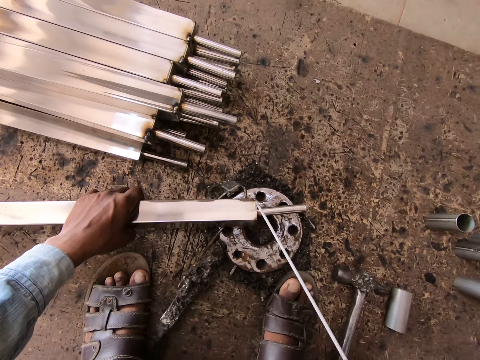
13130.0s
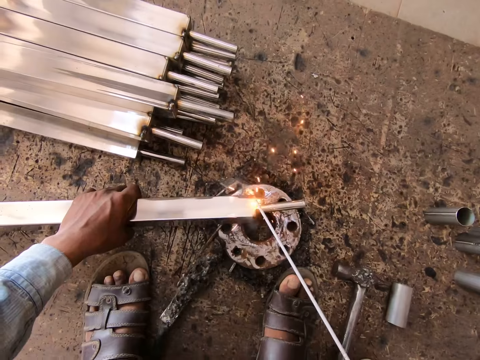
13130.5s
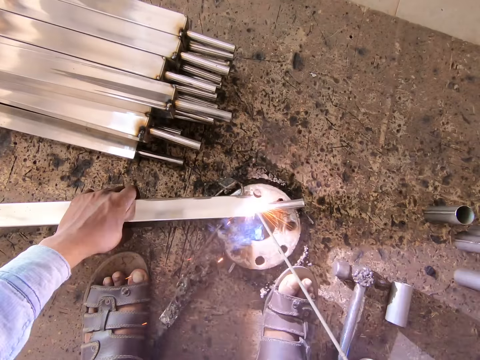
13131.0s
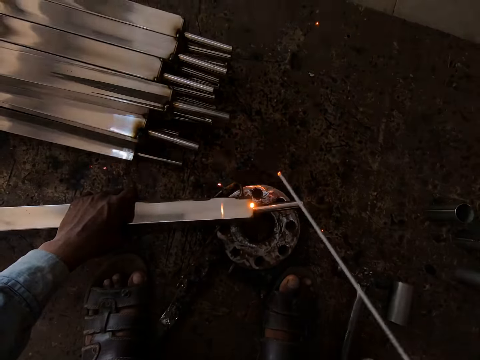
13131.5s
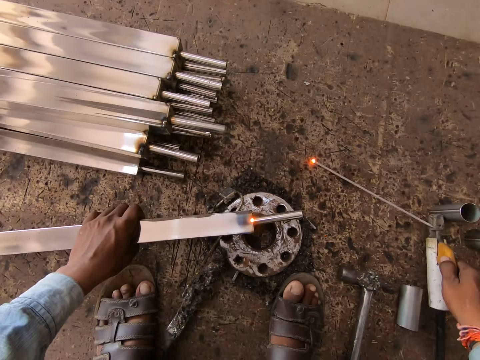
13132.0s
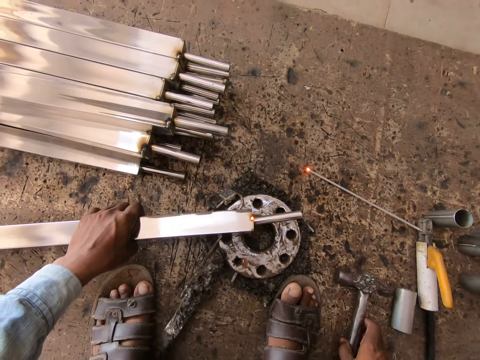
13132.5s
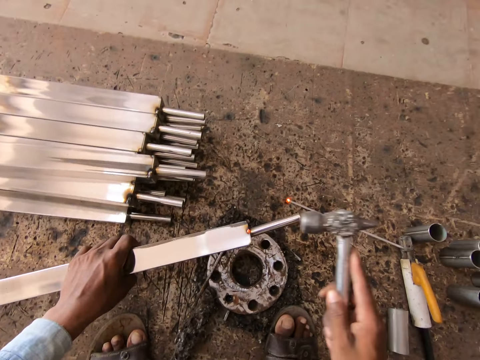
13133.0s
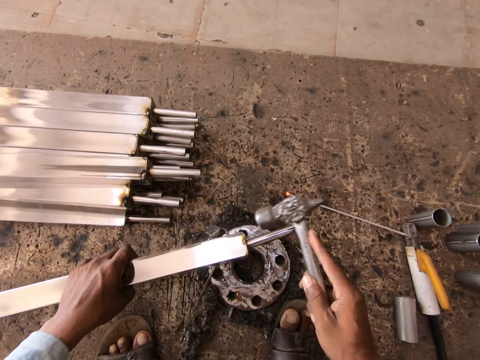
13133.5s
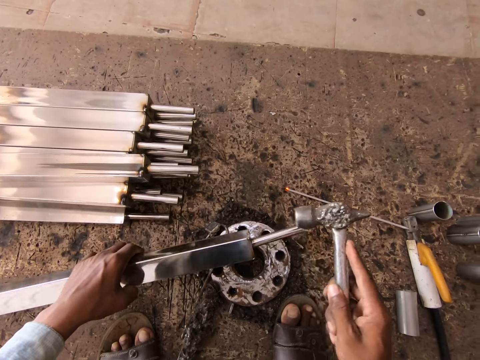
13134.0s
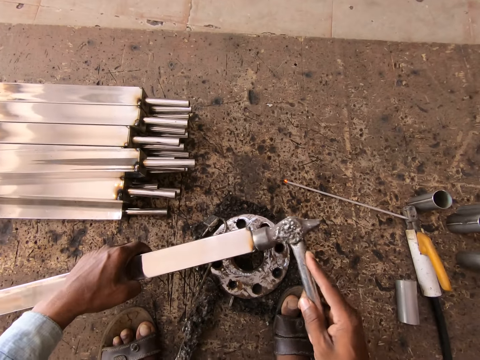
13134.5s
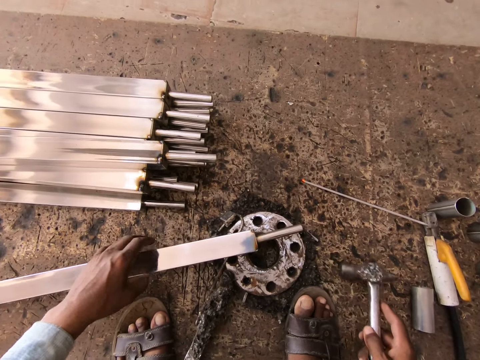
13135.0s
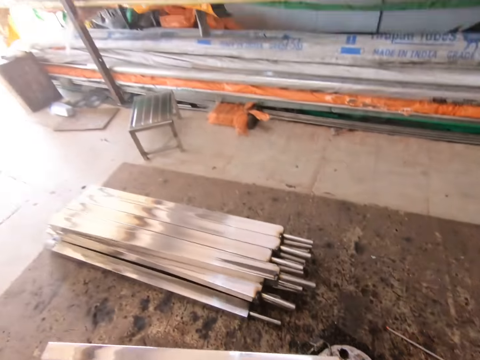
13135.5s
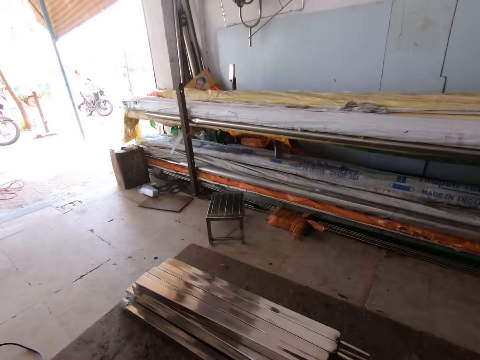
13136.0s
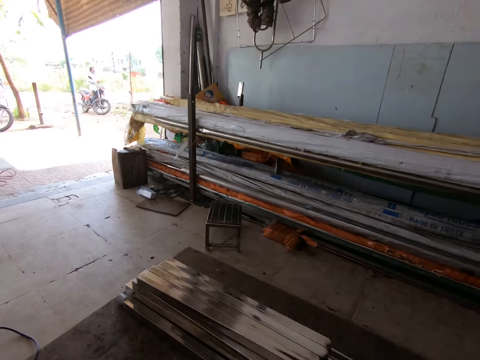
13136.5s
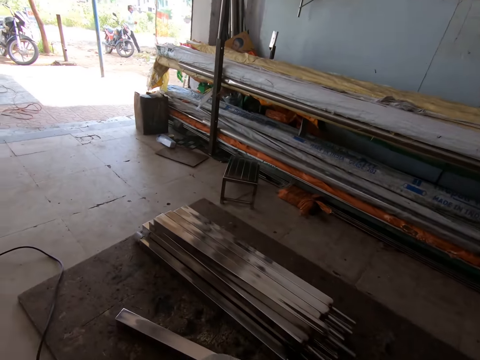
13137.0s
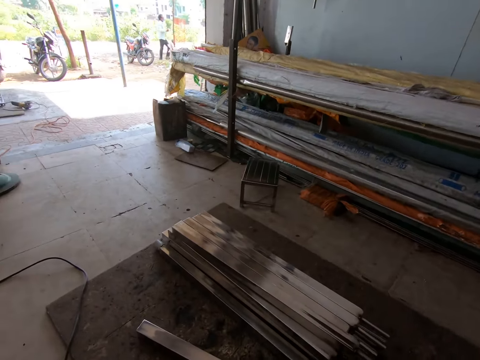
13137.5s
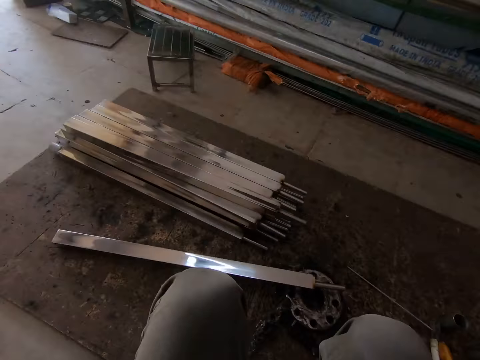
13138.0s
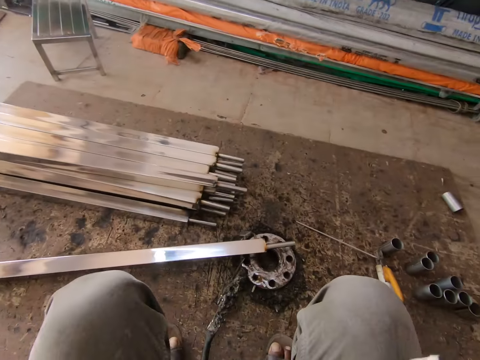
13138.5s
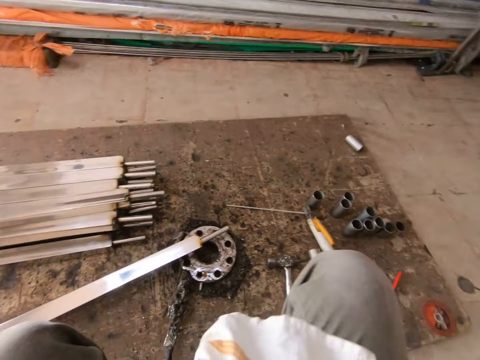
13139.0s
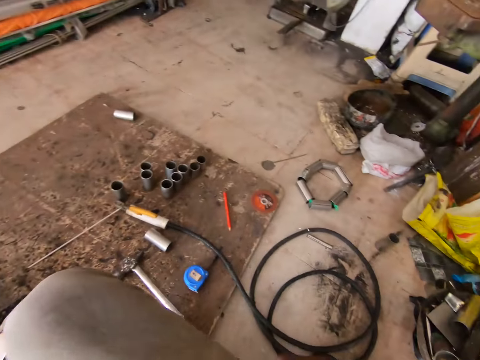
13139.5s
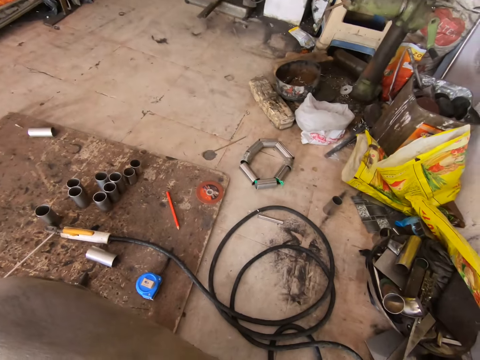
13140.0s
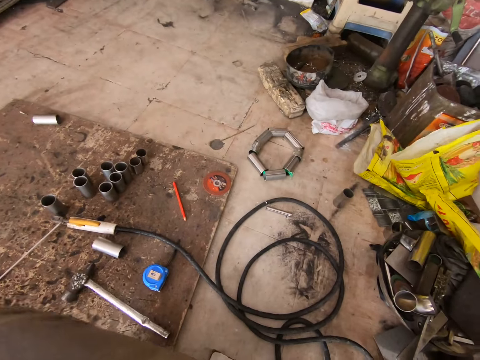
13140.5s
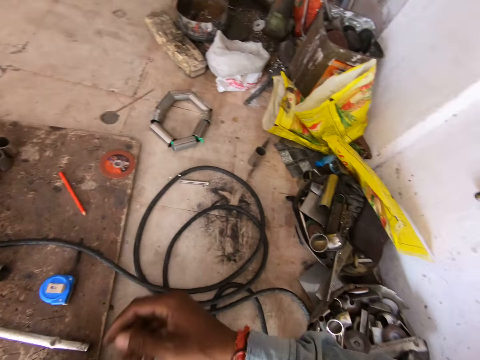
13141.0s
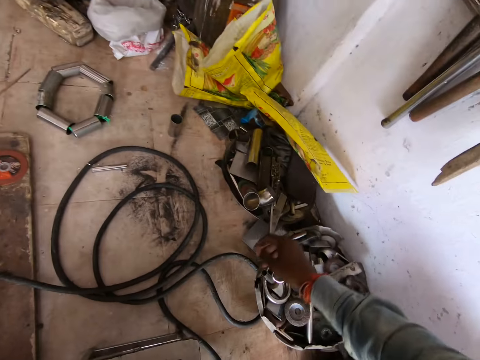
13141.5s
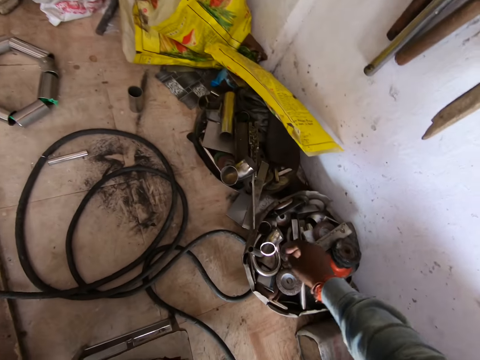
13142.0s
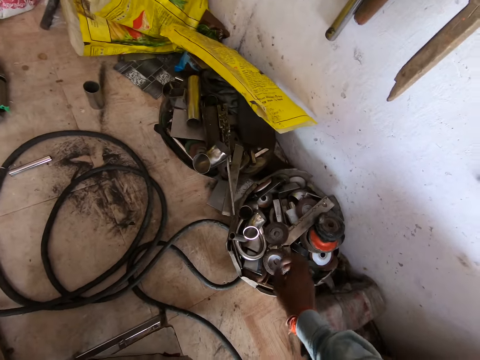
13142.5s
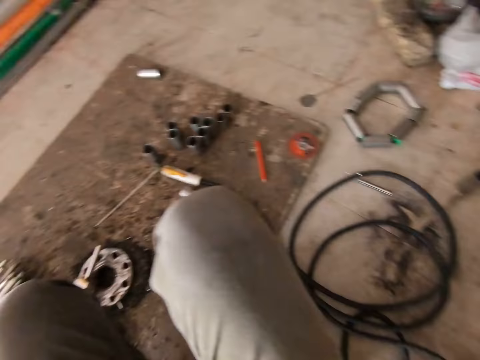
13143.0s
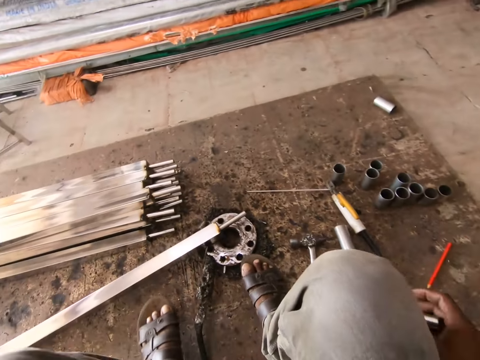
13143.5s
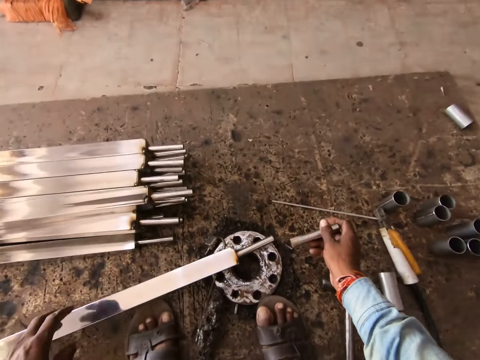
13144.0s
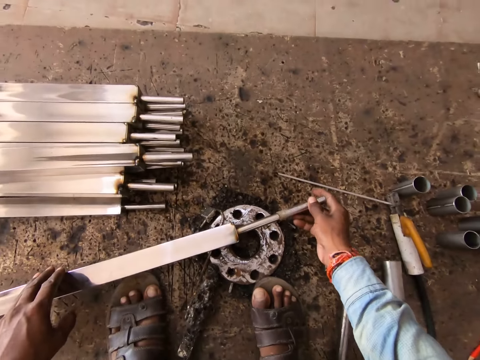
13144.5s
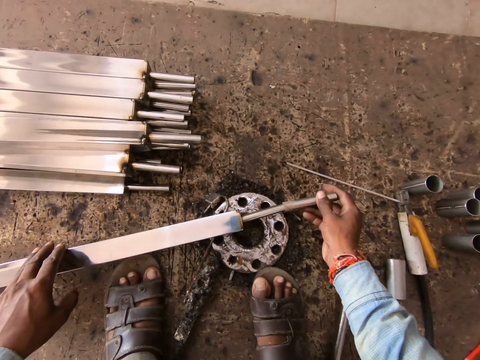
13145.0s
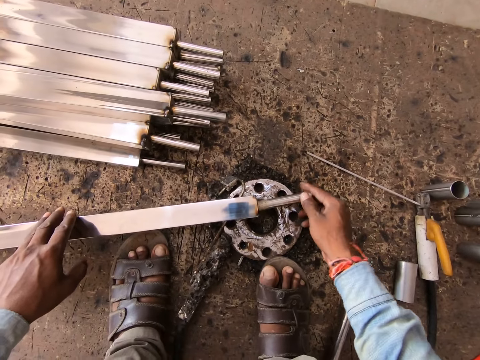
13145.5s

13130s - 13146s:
The camera wearer welds the metal bar on the metal wheel in his left hand with the welding machine in his right hand. He drops the welding machine on the ground with his right hand. He picks up the hammer from the ground with his right hand. He picks up the metal bar from the metal wheel on the ground with his left hand. He hits the metal bar in his left hand with the hammer in his right hand. He drops the metal bar on the metal wheel with his left hand. He drops the hammer on the ground with his right hand. He picks up the cloth from the ground with his right hand. He drops the cloth on the ground with his right hand. He picks up a small metal bar from a toolbox with his right hand. He places the small metal bar on the metal bar in his left hand with his right hand.

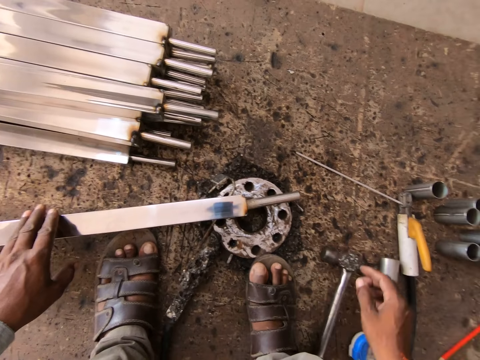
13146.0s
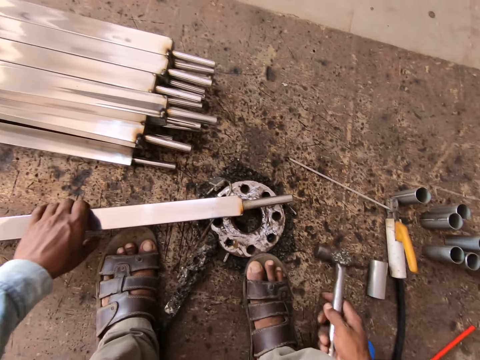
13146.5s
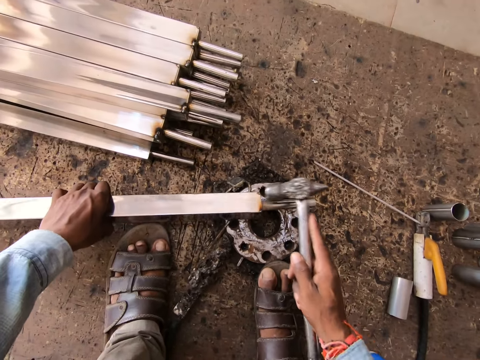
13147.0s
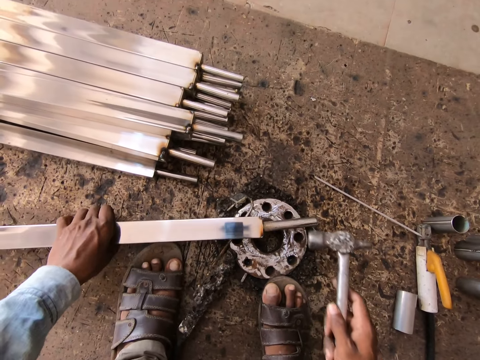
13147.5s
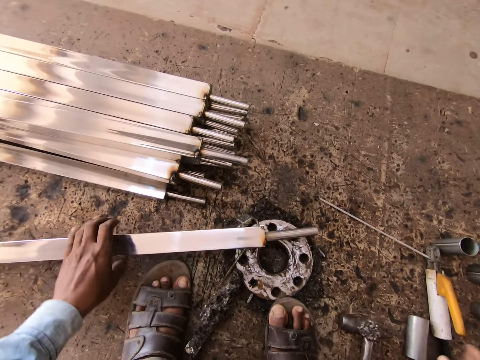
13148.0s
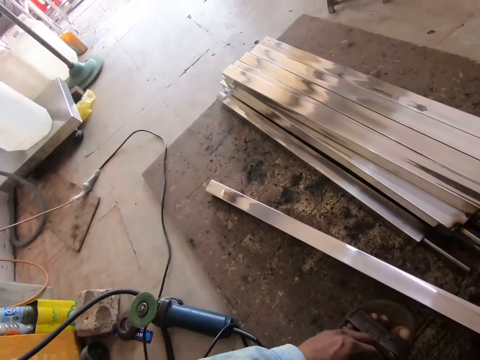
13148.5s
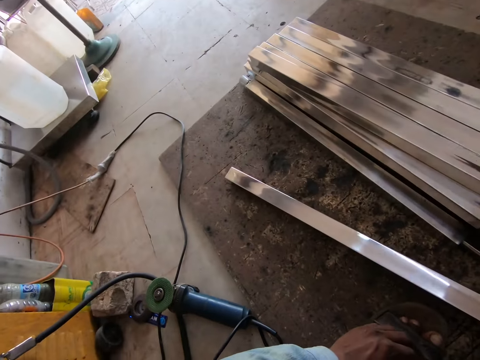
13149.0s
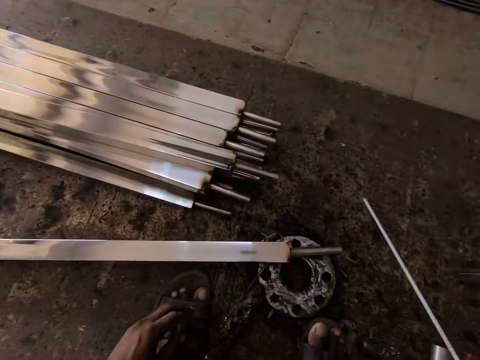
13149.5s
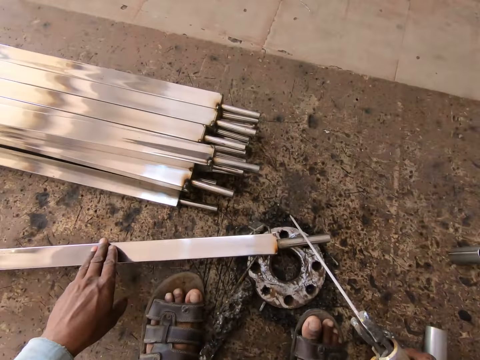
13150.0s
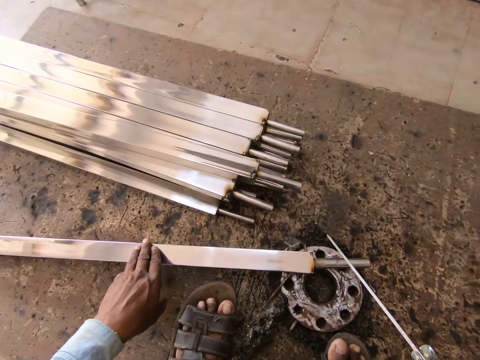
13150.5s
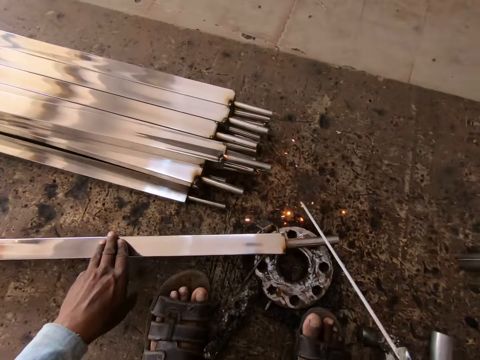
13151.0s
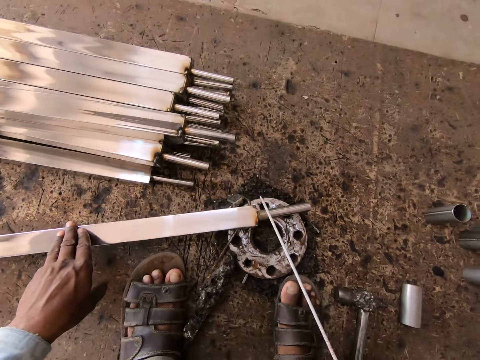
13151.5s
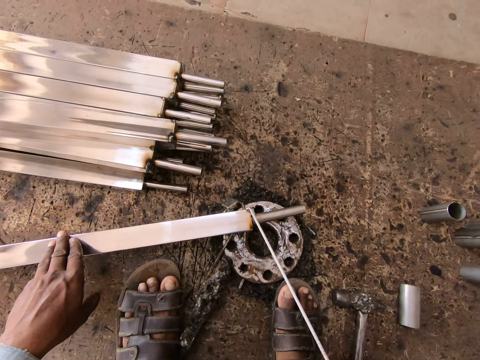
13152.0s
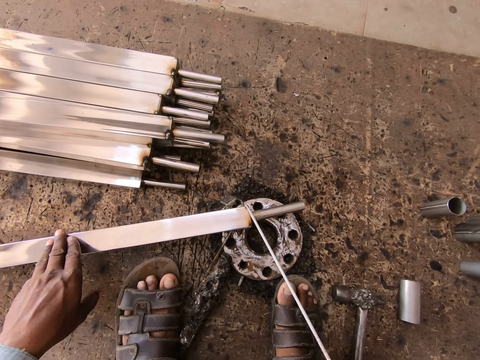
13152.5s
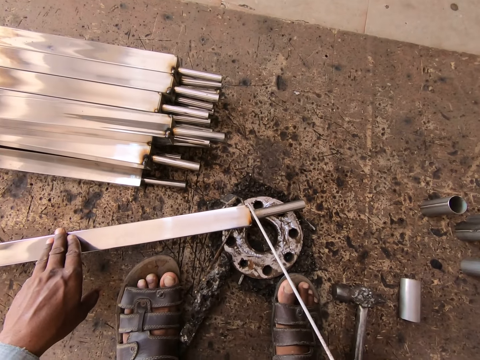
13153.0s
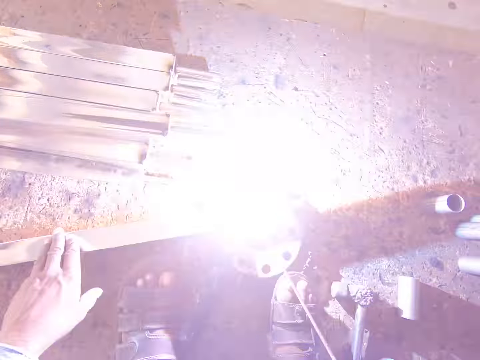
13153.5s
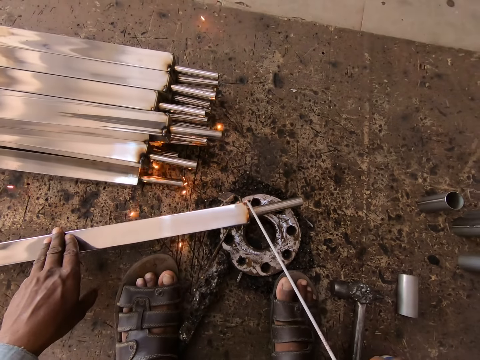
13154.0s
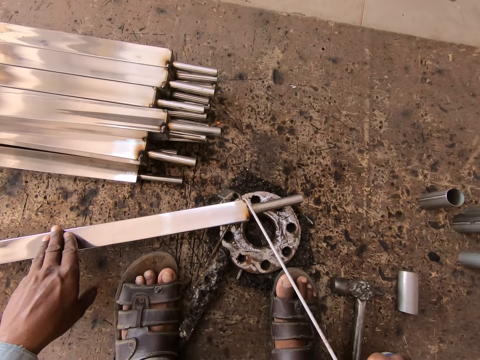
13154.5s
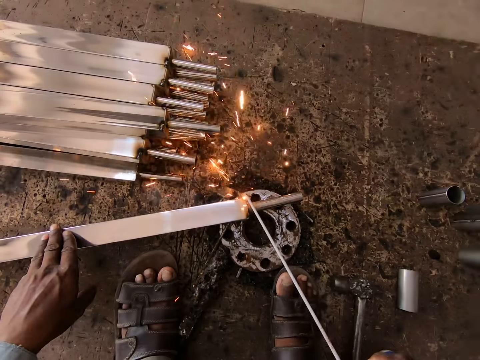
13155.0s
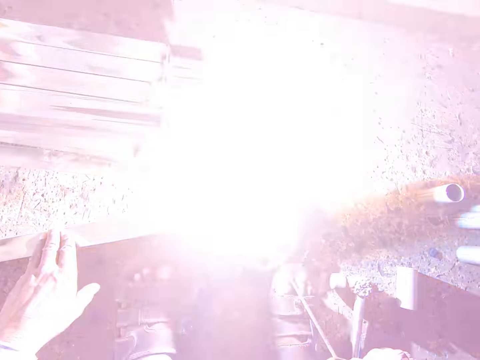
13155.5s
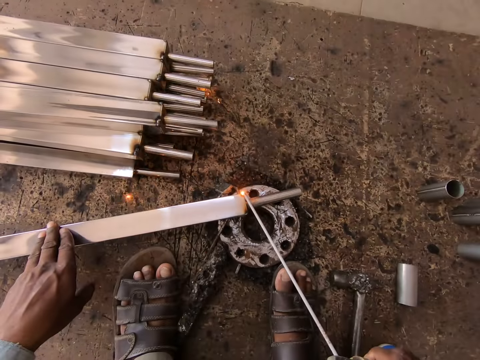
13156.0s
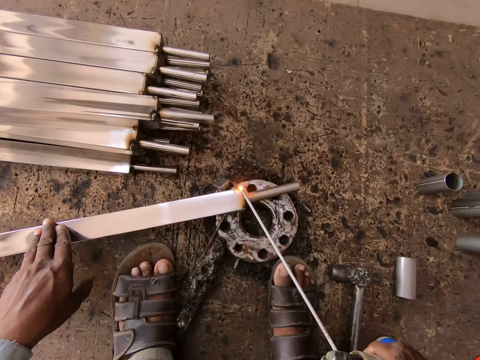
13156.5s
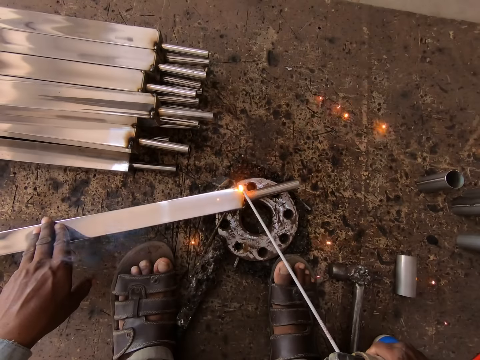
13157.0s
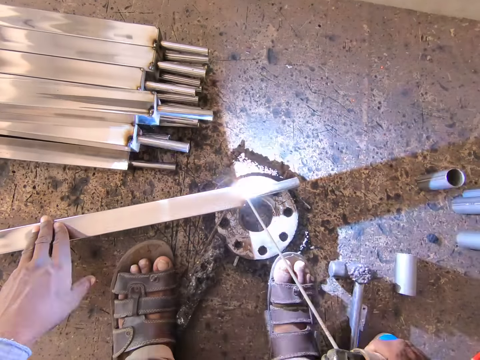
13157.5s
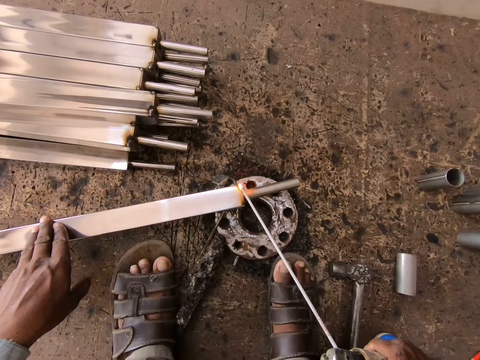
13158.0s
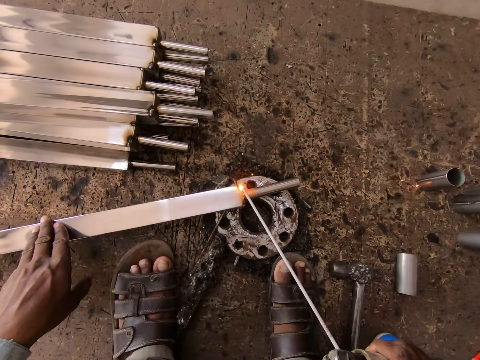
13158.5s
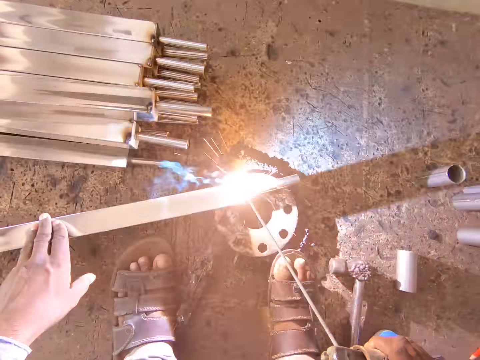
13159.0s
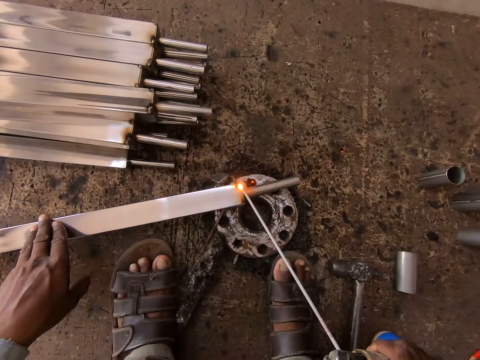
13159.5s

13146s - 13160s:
The camera wearer picks up the hammer from the ground with his right hand. He hits the metal bar in his left hand with the hammer in his right hand. He drops the hammer on the ground with his right hand. He picks up the welding machine with his right hand from the ground. He welds the metal. He strikes a welding electrode in the welding tong in his right hand on the stainless metal in his left hand. He welds the stainless metal with the welding tong in his right hand.
